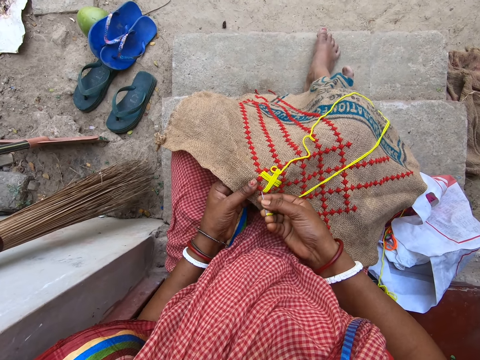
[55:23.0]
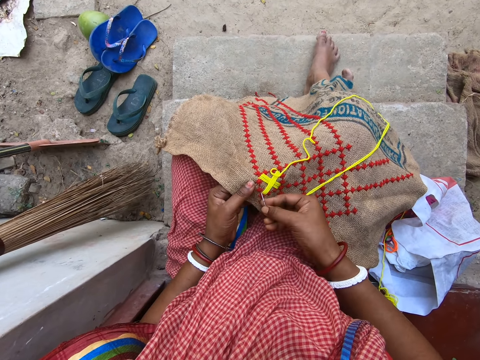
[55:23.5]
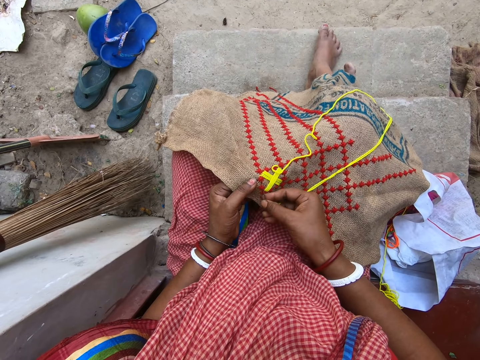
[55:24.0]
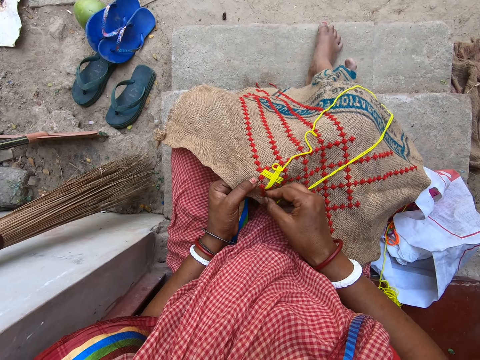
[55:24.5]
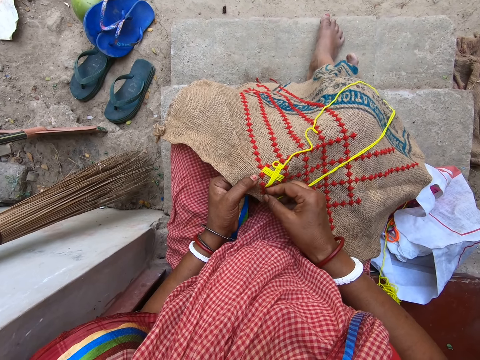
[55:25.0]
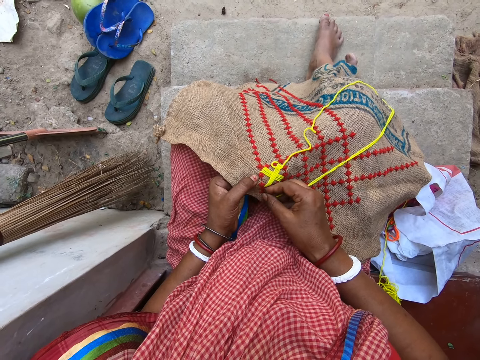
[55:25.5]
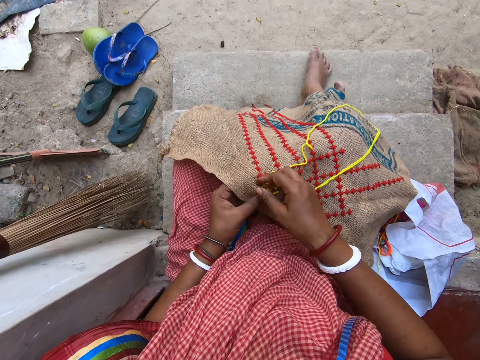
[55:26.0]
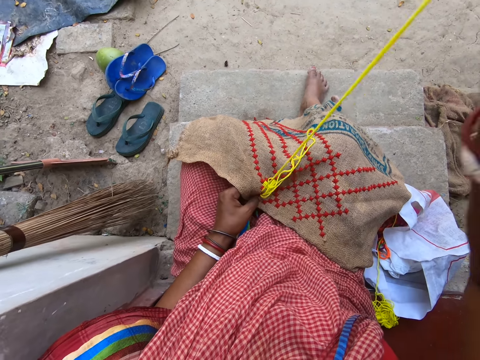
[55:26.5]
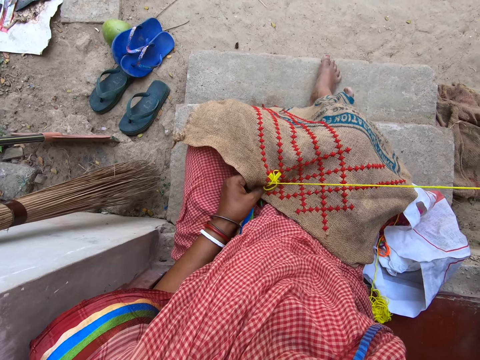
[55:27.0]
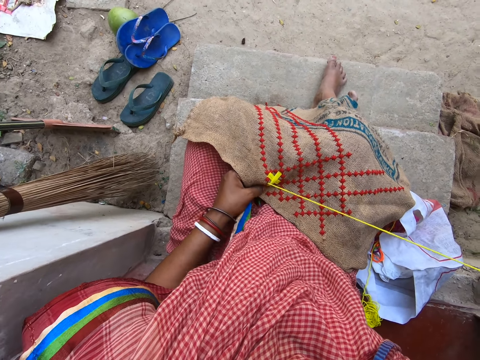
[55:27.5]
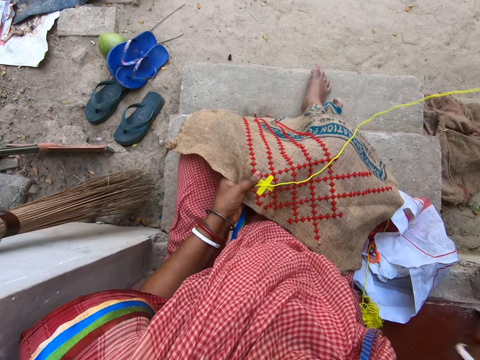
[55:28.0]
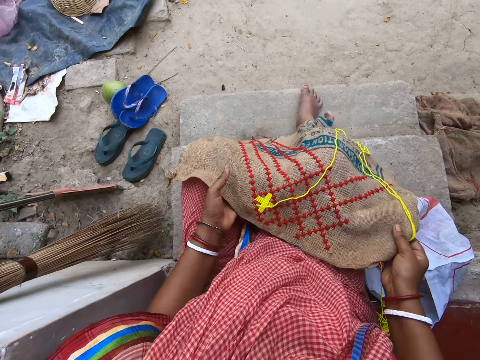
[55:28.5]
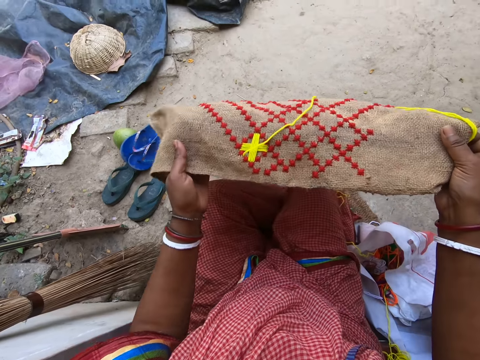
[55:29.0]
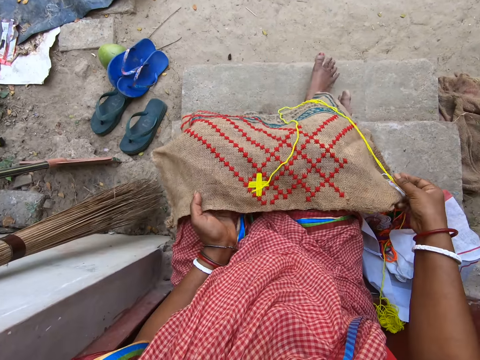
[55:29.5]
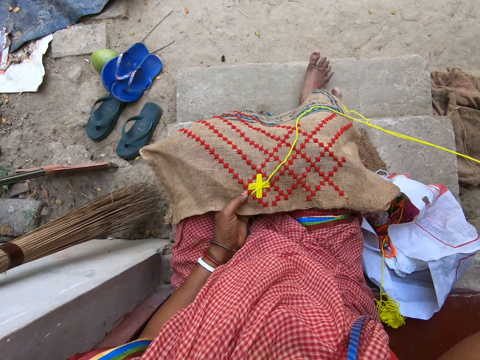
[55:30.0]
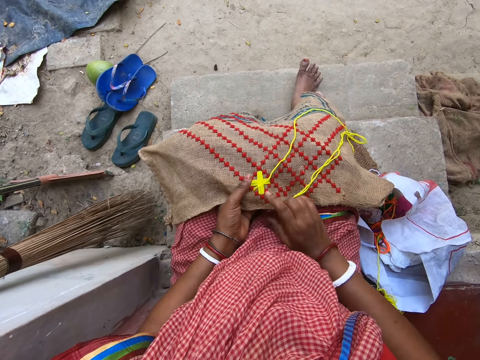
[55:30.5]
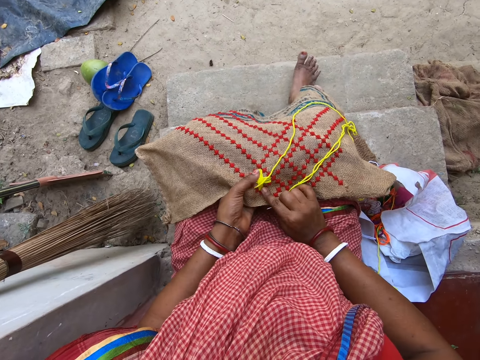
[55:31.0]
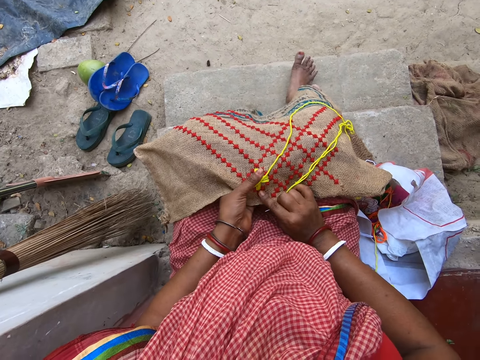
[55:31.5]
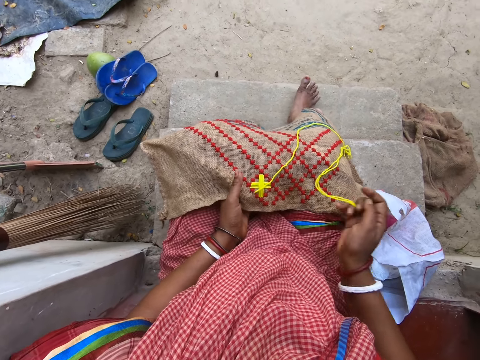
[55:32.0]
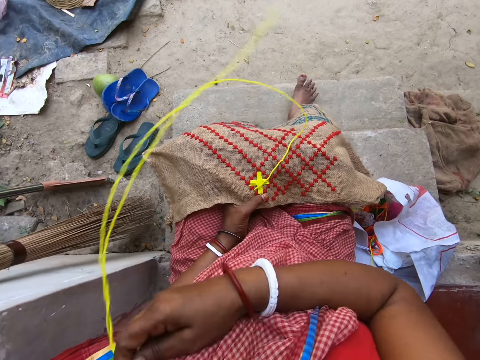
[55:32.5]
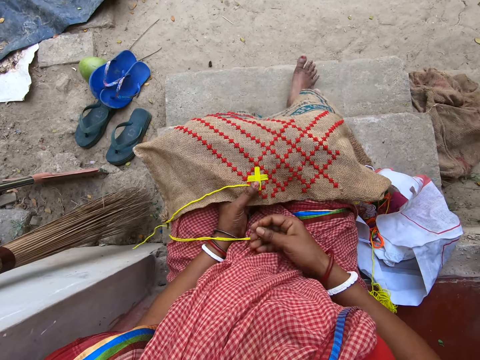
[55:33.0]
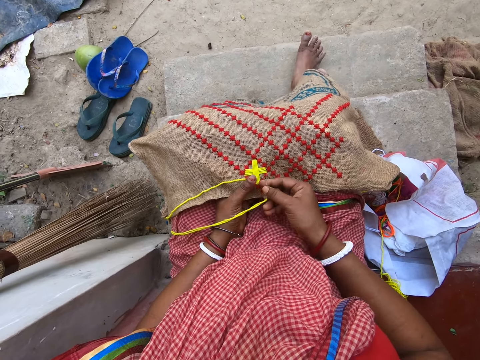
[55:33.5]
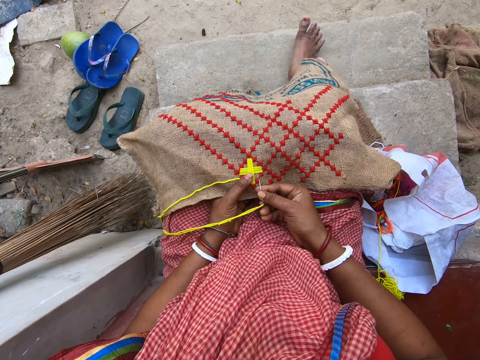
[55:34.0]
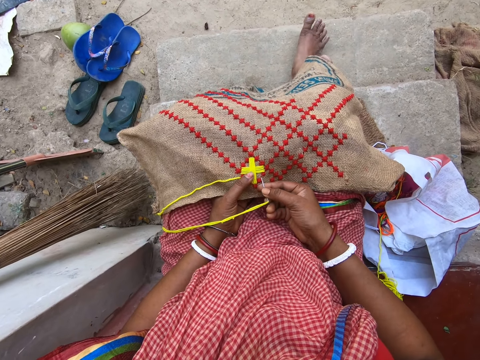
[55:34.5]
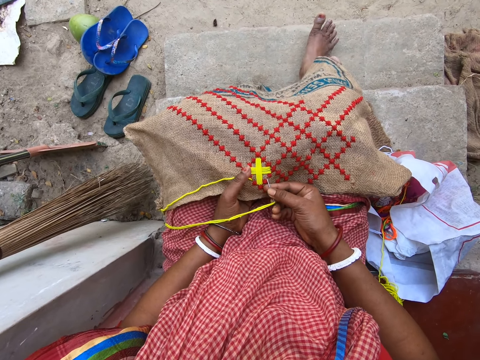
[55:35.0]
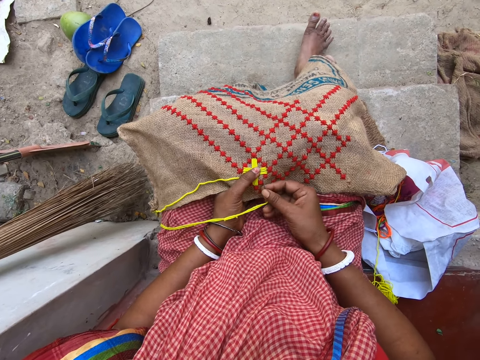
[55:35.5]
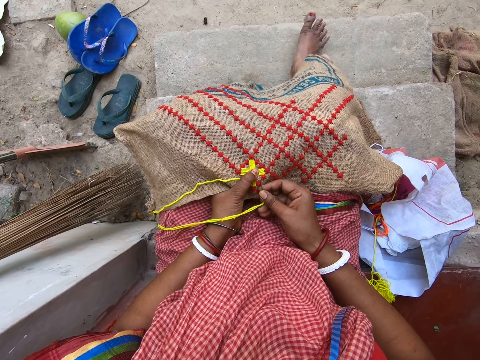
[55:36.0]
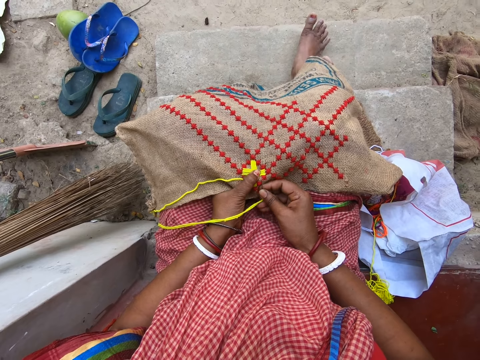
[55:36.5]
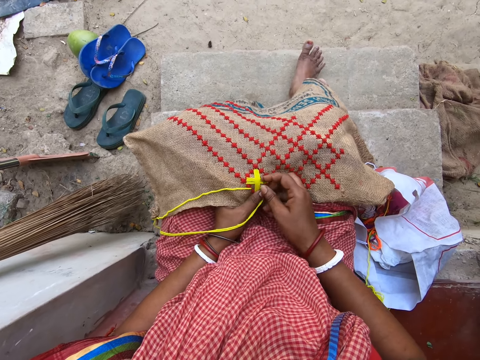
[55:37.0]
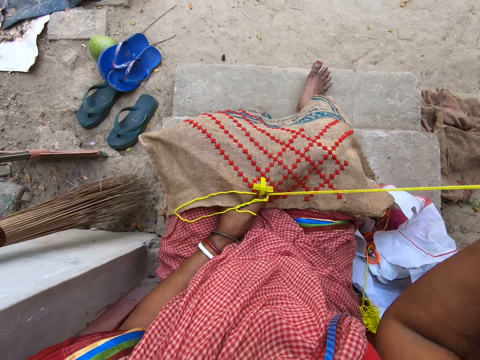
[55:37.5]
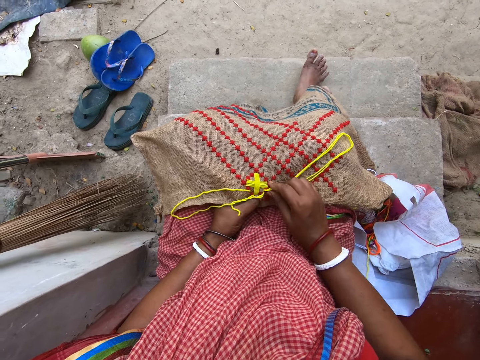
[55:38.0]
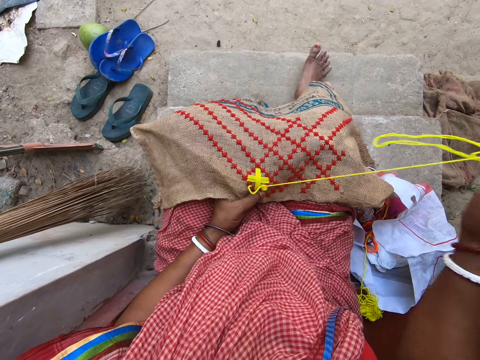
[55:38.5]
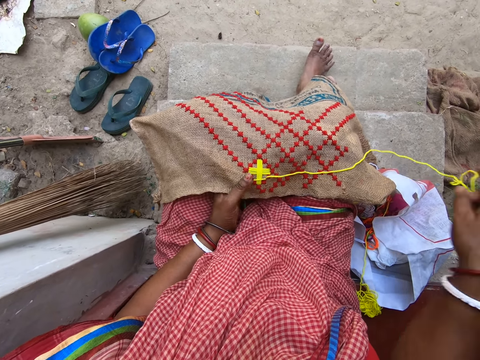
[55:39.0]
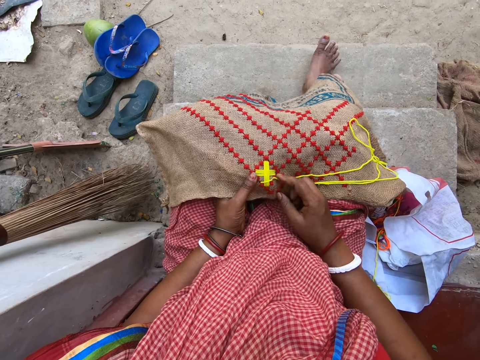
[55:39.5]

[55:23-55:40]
The camera wearer holds the piece of material or sack with both hands. She raises the piece of material with both hands. She moves the sack towards her. She sews the piece of material with the needle and wool in her right hand.

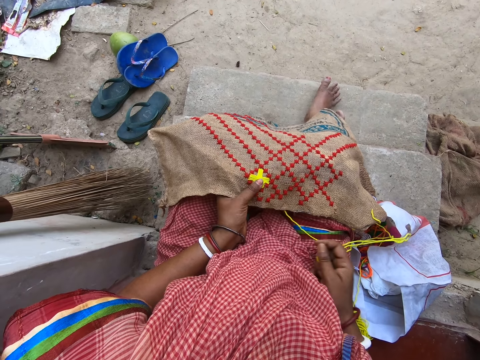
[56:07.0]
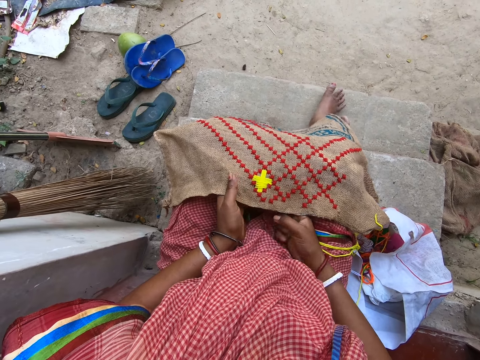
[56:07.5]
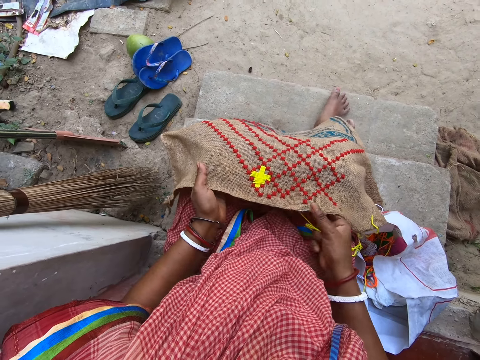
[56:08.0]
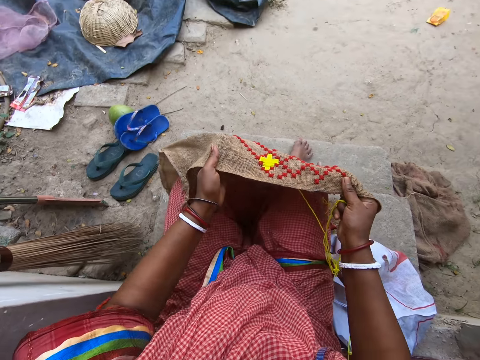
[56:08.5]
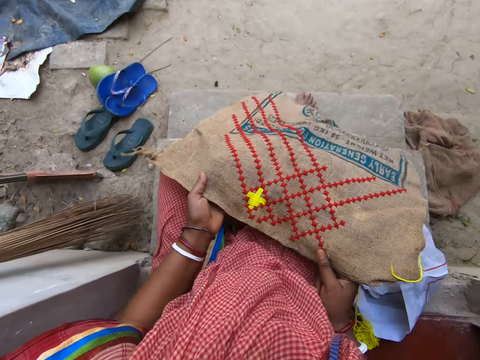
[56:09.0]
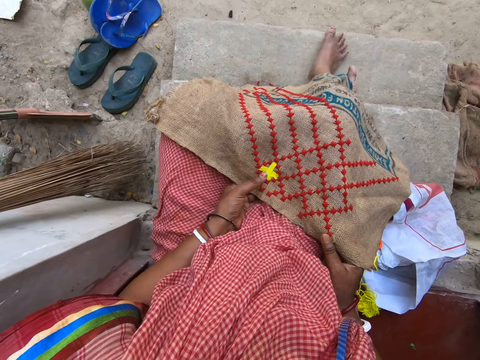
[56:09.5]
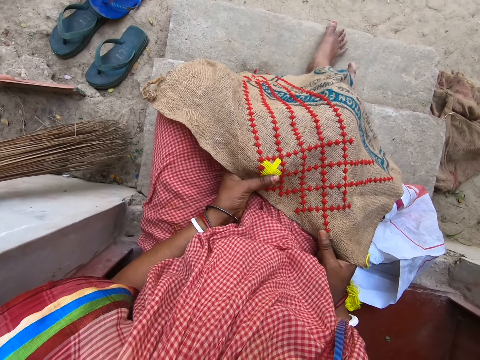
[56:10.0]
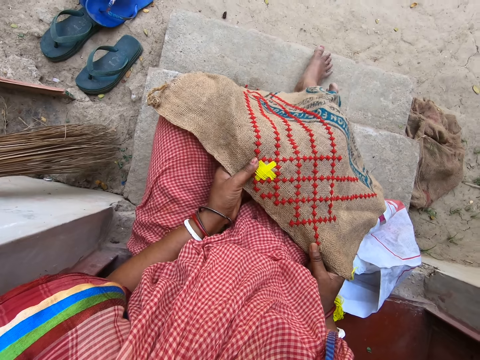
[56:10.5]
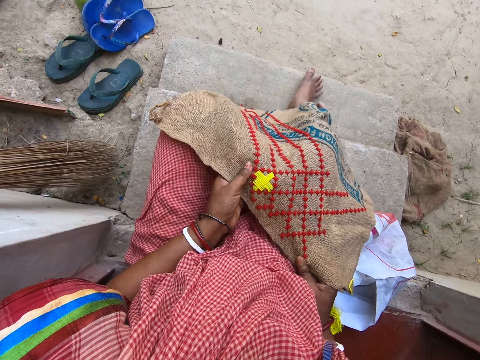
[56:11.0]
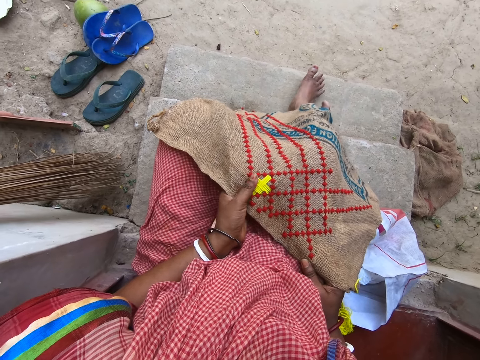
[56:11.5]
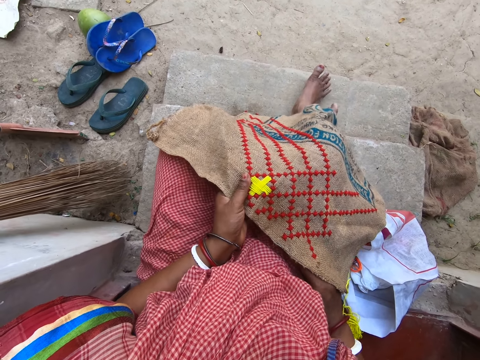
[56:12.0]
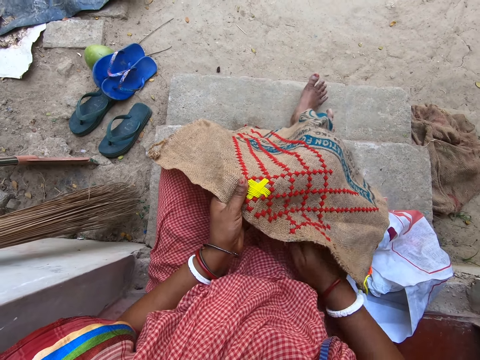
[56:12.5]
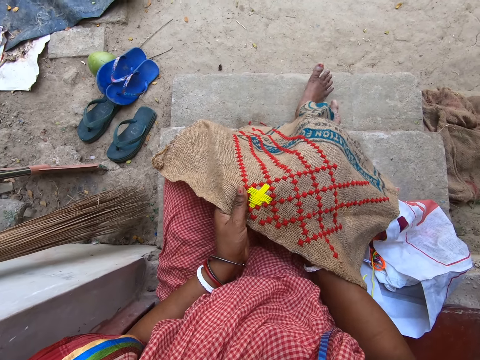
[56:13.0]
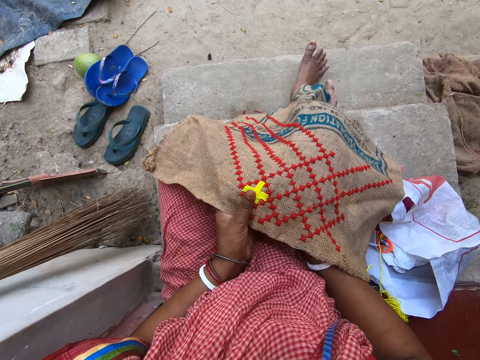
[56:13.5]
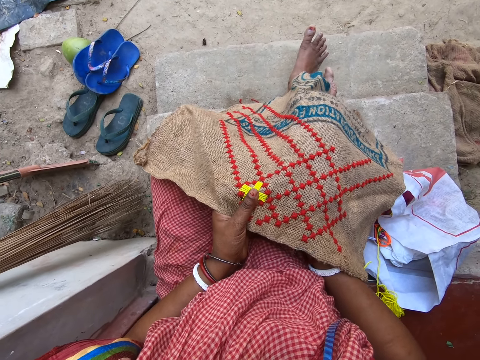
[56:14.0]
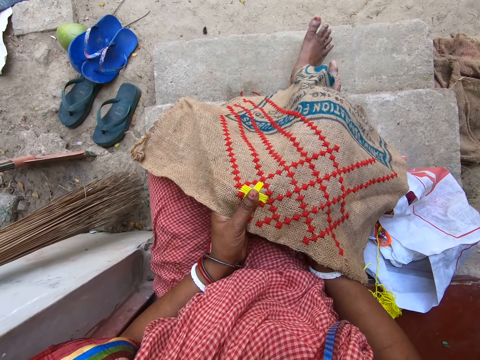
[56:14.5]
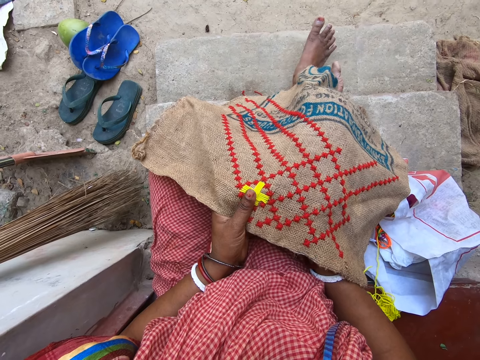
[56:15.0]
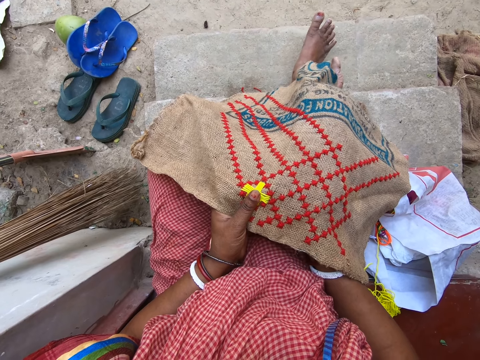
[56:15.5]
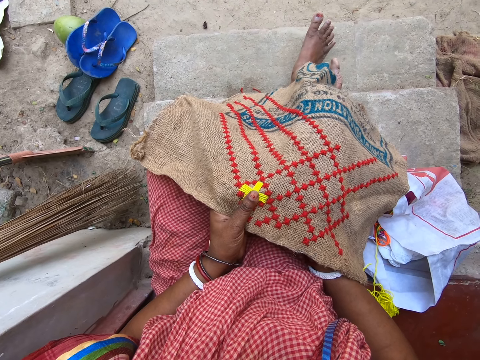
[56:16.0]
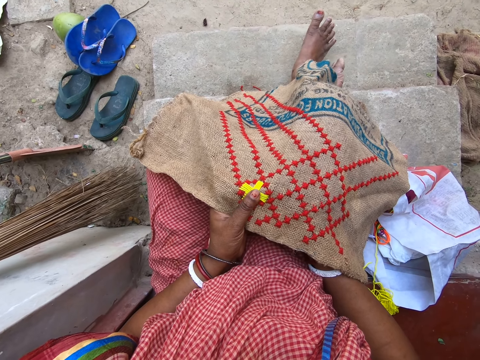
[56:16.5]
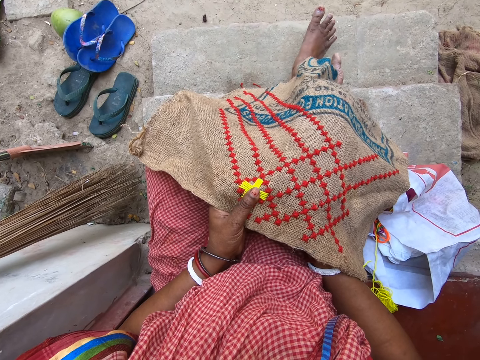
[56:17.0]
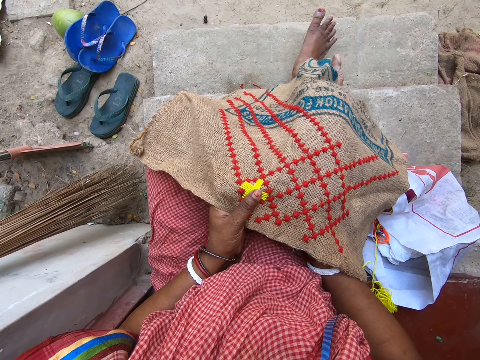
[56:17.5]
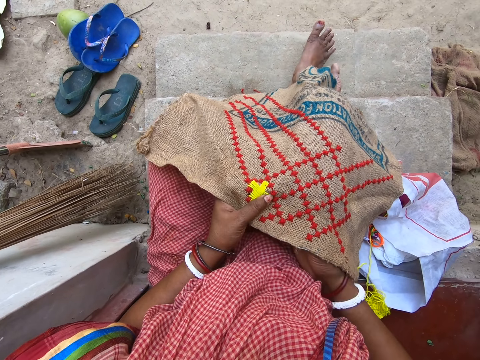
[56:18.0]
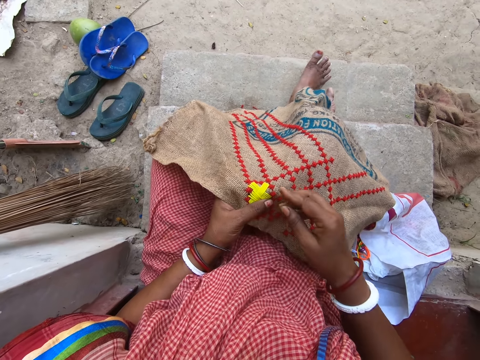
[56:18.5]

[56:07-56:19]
The camera wearer holds the piece of material with both hands. She raises the piece of material with both hands. She sews the piece of material with the needle and wool in her right hand.
